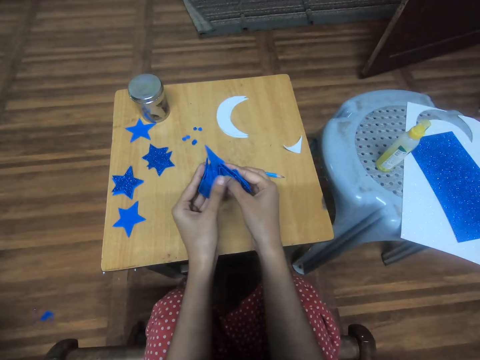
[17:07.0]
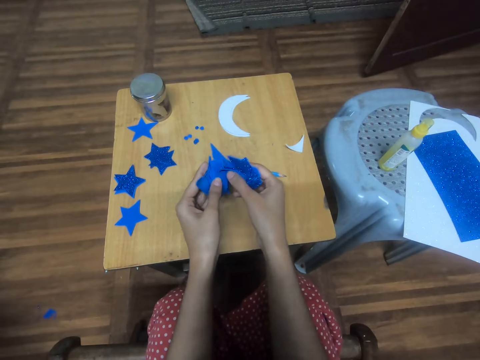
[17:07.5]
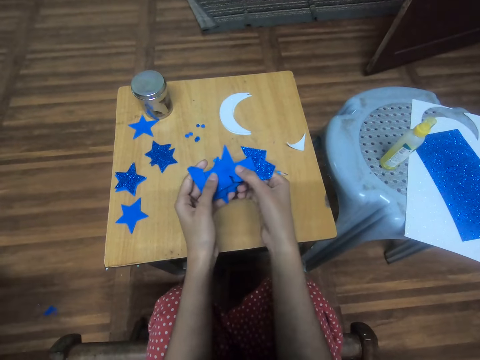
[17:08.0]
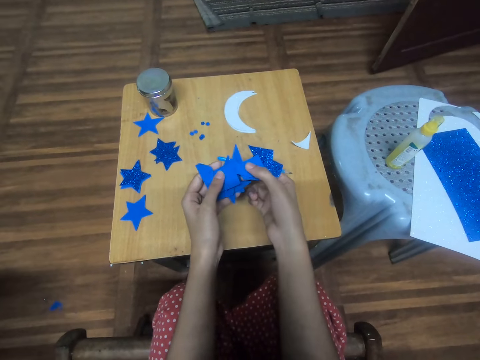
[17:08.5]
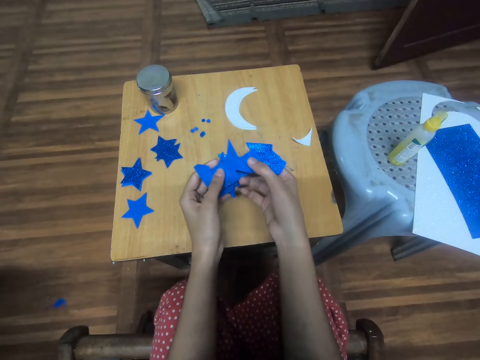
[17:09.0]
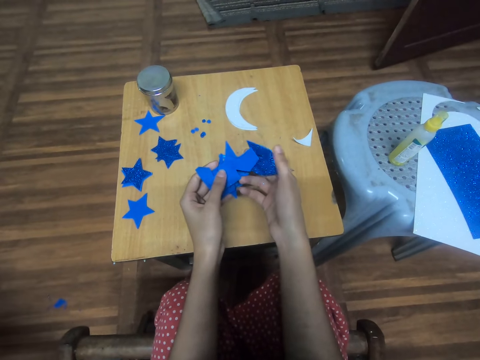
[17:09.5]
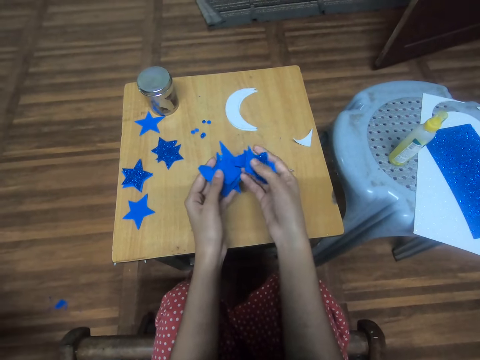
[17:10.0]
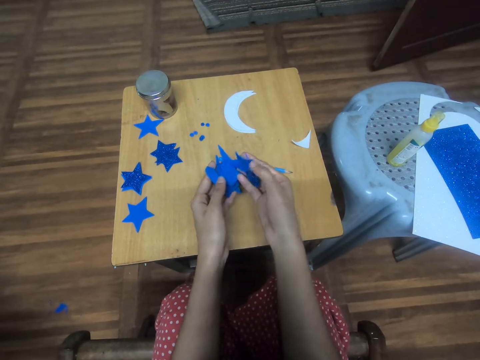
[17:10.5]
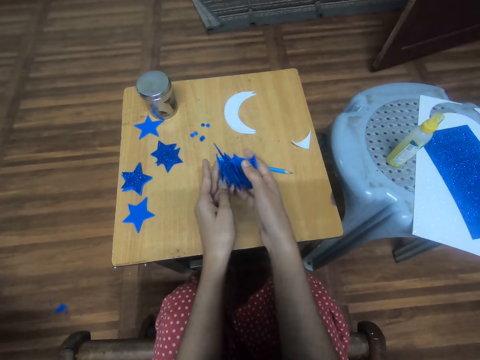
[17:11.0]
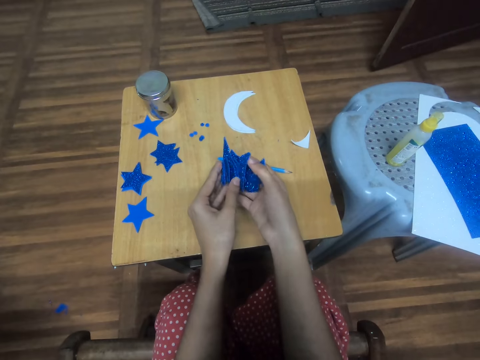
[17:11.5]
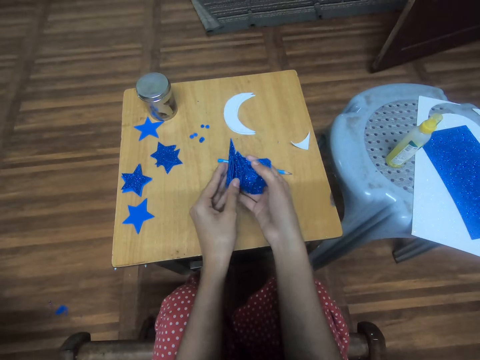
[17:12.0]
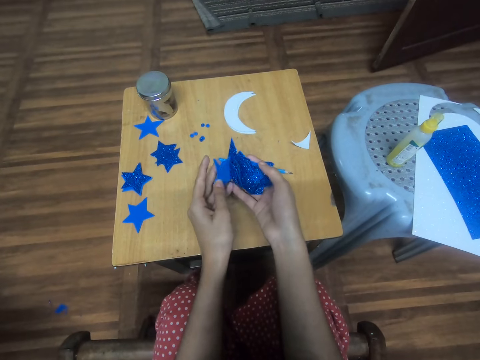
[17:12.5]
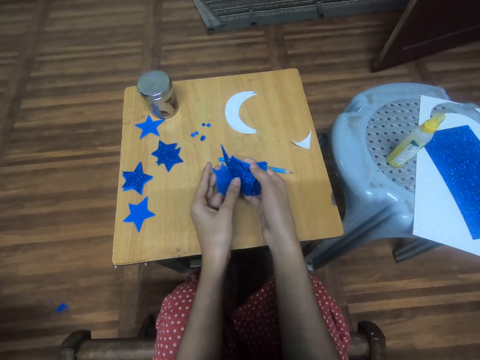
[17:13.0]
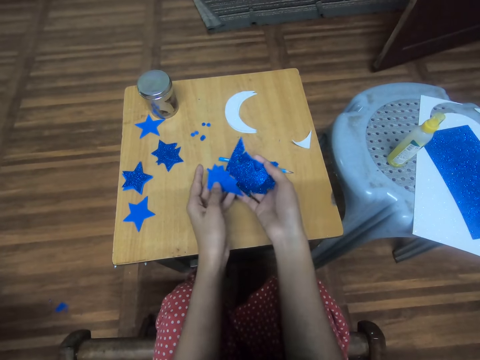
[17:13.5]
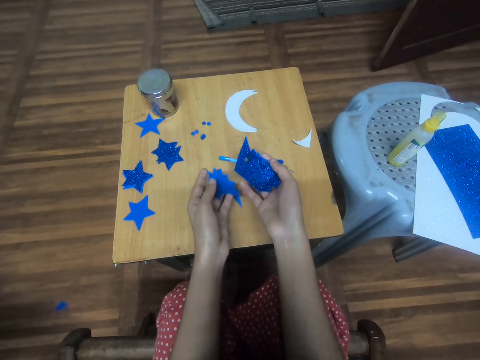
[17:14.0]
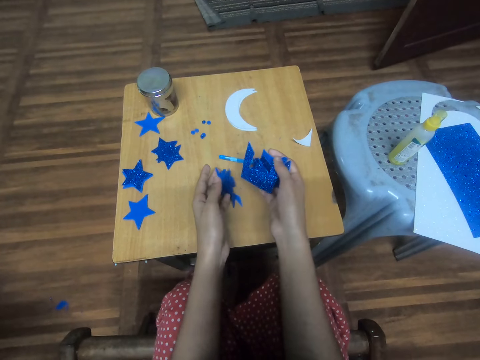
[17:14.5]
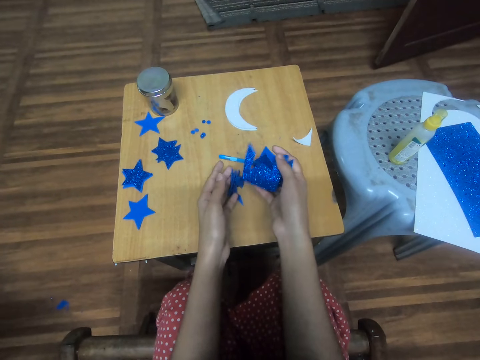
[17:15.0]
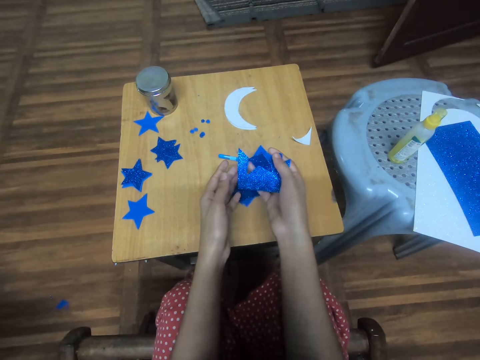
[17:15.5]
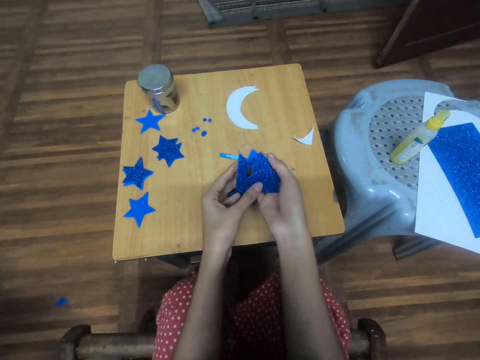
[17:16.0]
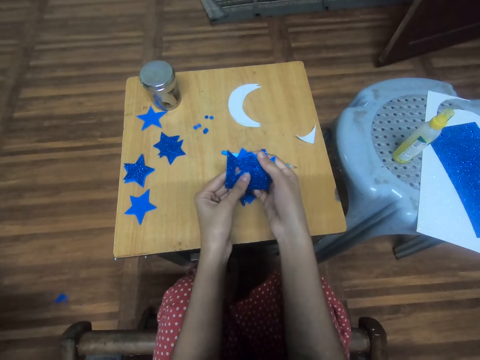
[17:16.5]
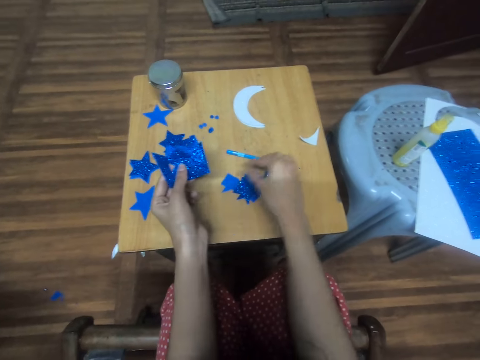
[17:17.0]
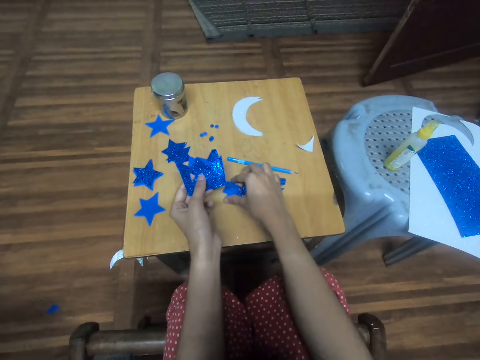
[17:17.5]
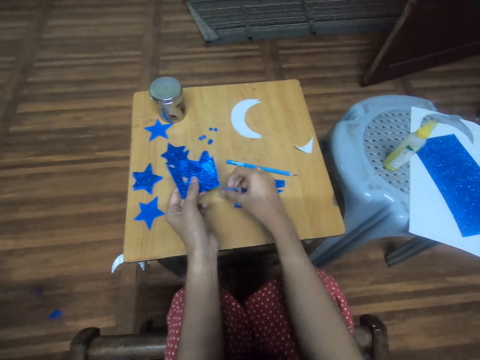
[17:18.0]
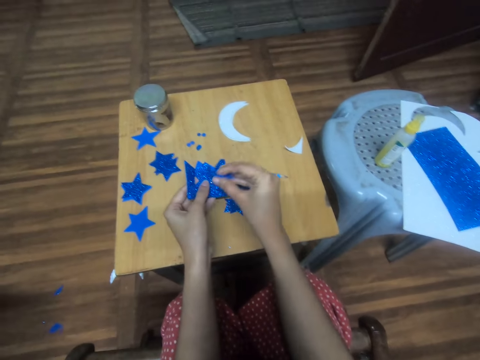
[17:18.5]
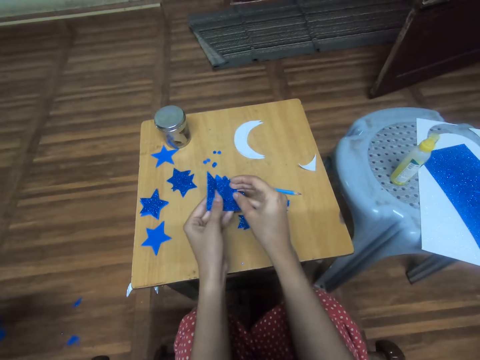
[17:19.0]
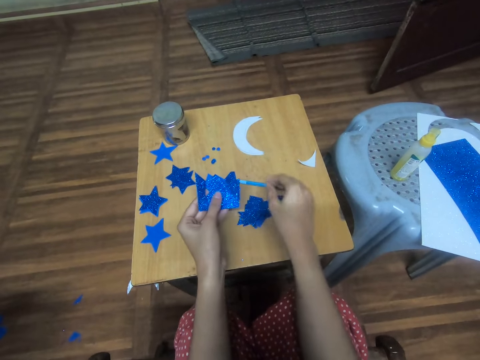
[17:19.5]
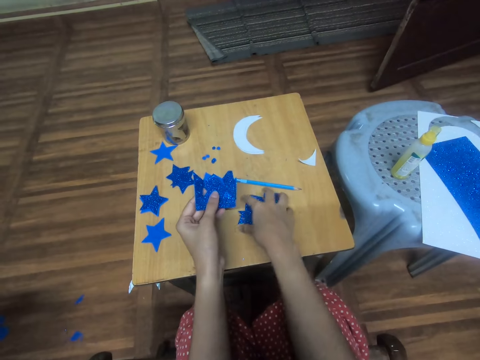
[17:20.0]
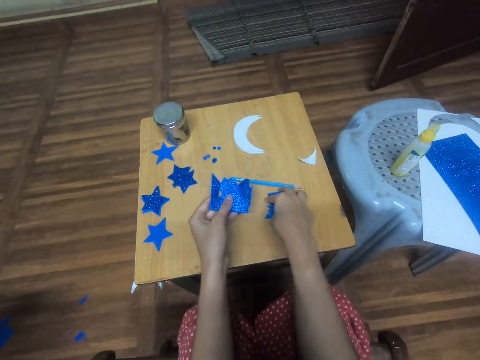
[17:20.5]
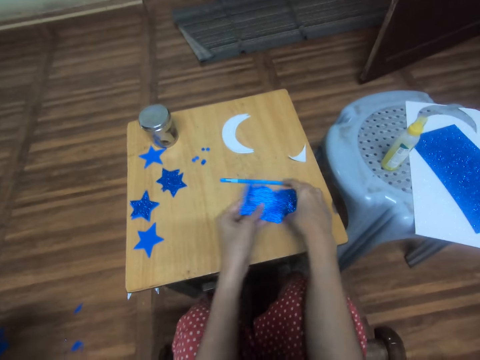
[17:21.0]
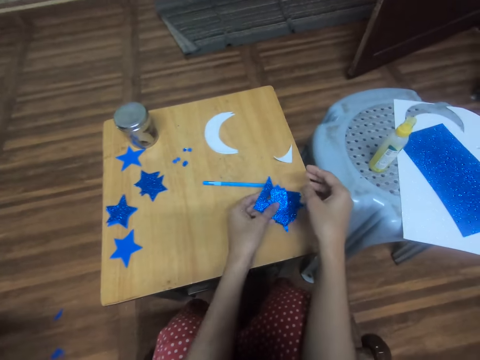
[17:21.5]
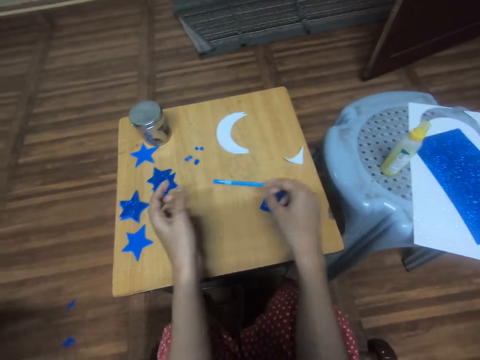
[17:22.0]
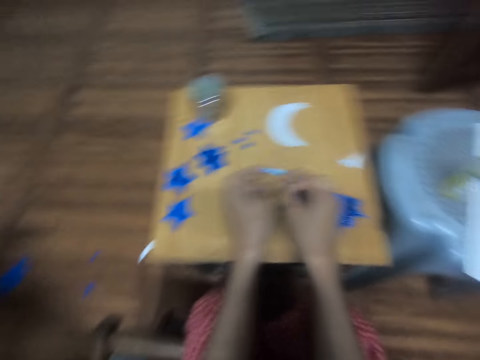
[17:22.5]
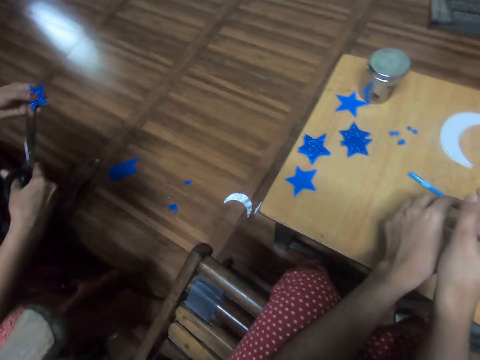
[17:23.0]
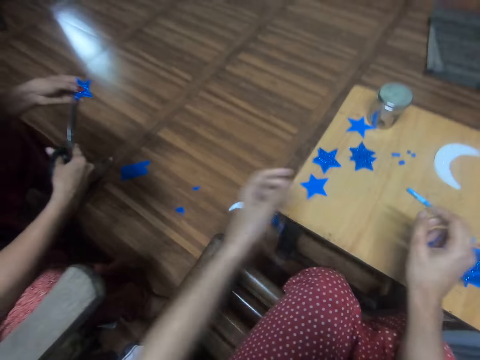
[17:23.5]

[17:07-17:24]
The camera wearer mingles pieces of craft paper. They drop the pieces of craft paper on a table. They pick up a piece of craft paper and align the piece of craft paper. They move the pieces of craft paper. They put the pieces of craft paper on the table.

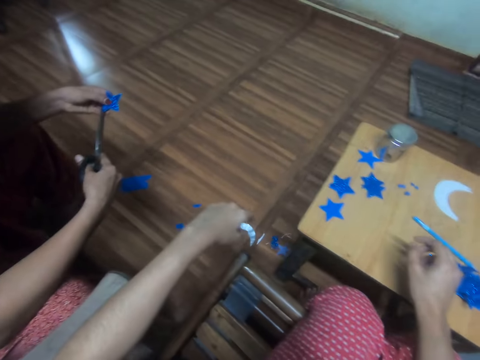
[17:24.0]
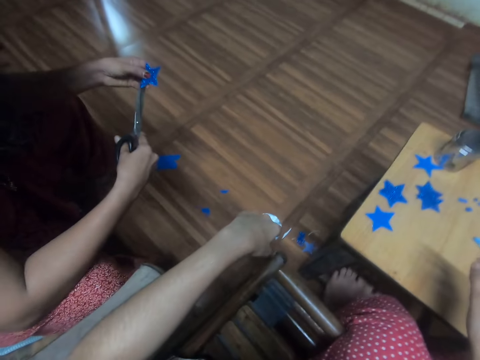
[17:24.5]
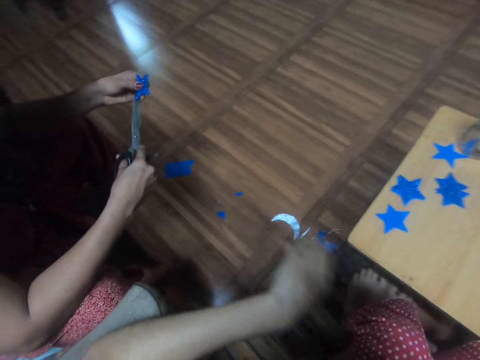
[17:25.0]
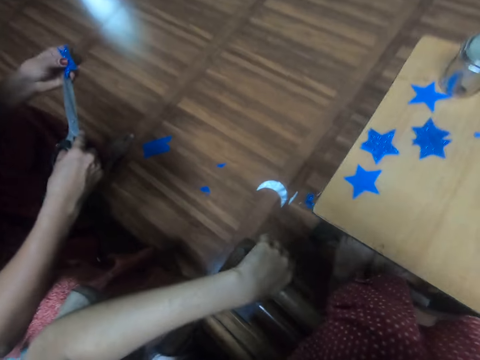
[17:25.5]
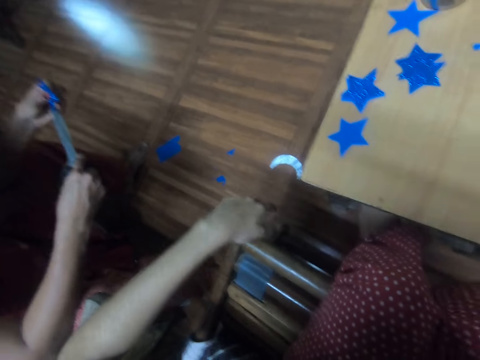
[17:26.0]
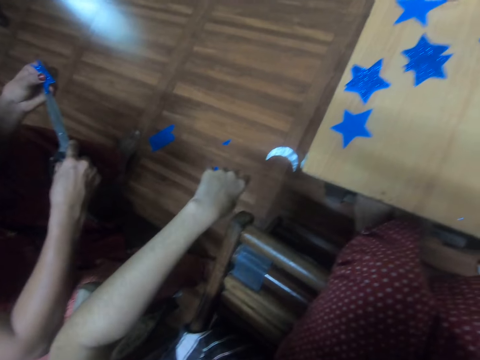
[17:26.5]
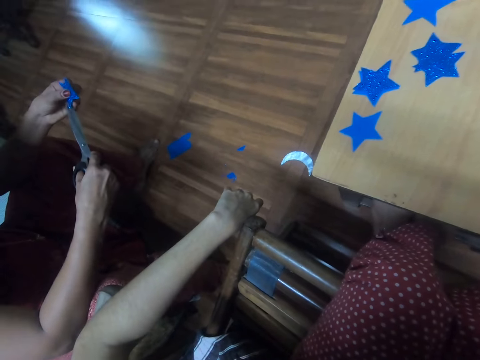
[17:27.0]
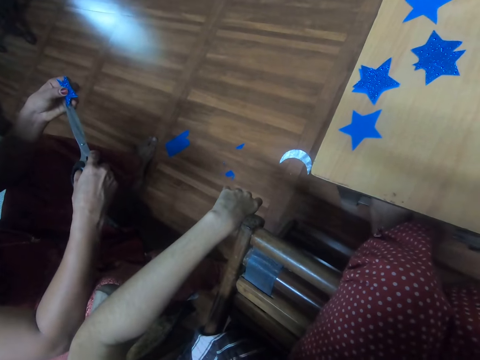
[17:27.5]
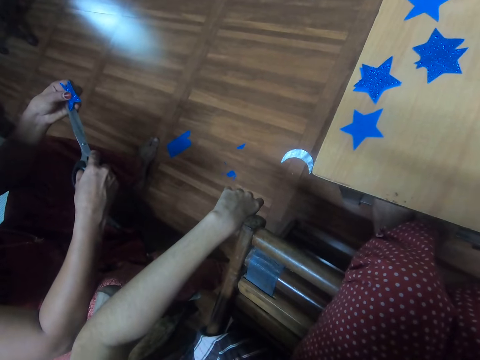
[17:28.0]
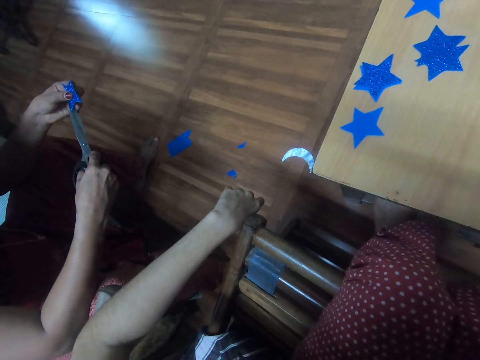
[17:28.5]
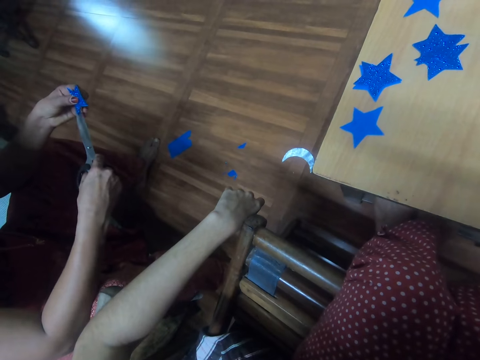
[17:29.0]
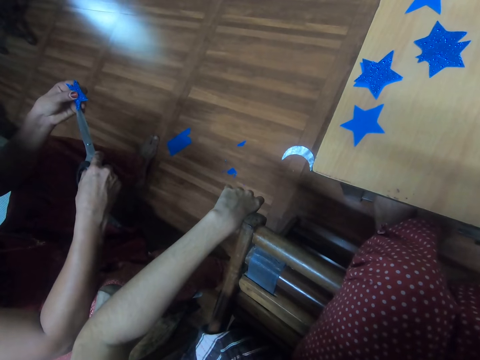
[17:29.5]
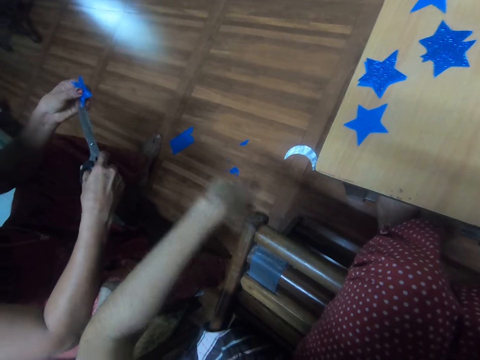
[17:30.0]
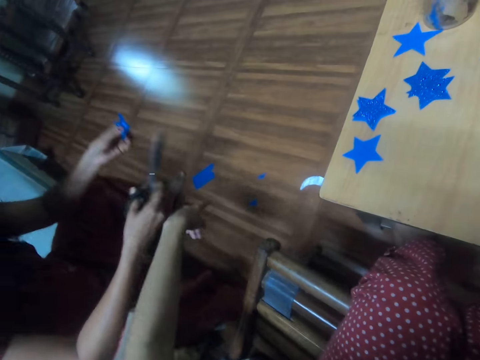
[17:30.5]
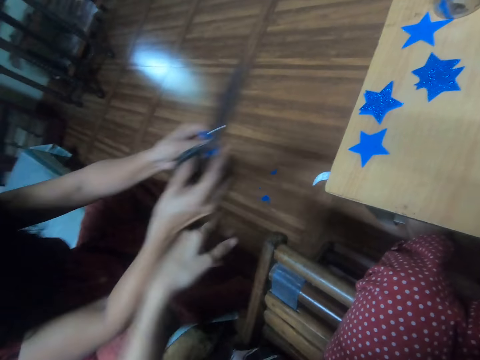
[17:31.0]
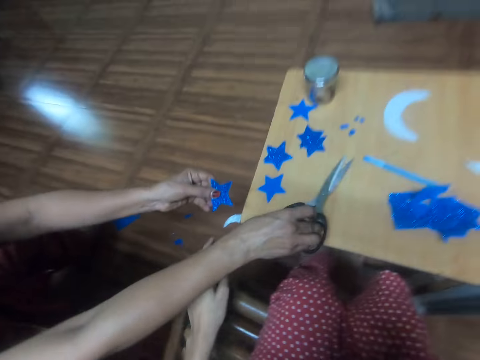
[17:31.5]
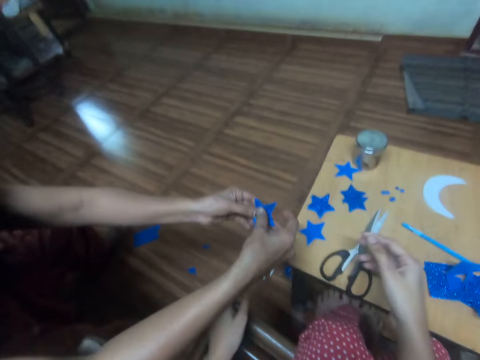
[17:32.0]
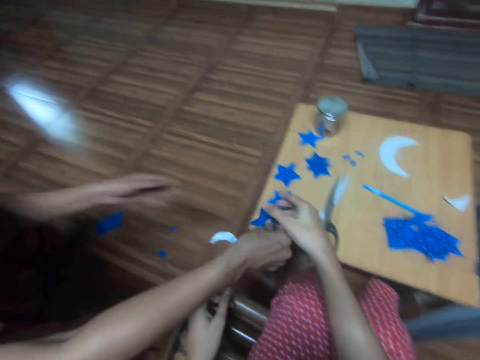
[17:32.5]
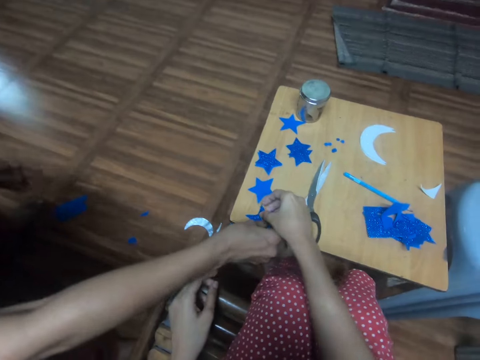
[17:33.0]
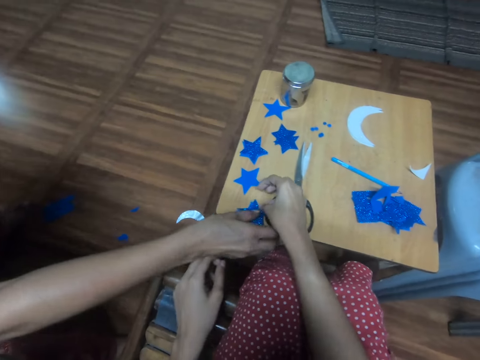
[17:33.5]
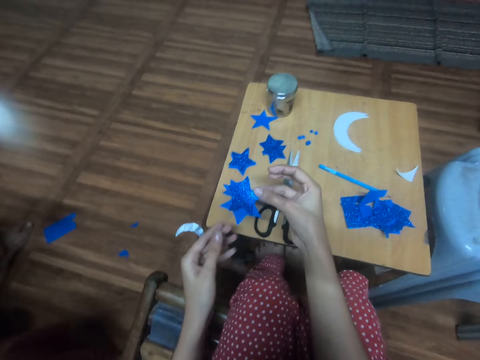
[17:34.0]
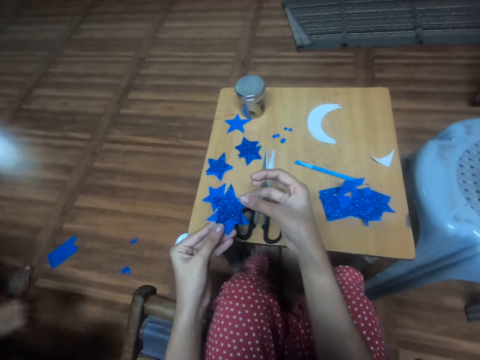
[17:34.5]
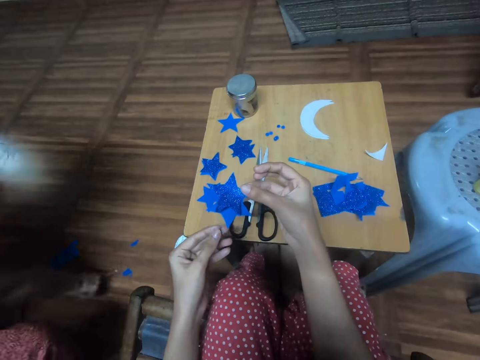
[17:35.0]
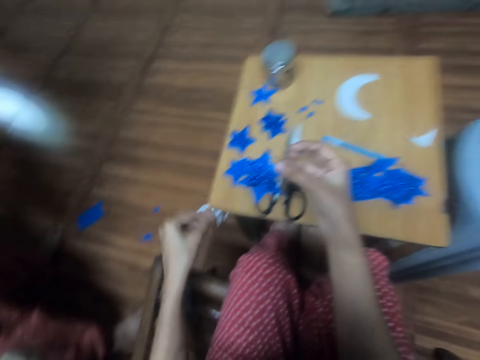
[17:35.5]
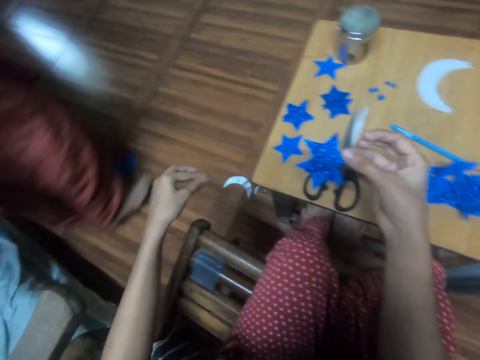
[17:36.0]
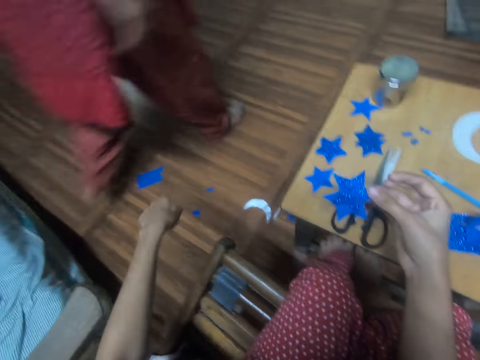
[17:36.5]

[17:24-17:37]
The woman traces out the star-cutout from the card stock. The woman cuts a piece of craft paper. The woman puts the scissors in her hand on a table. The woman gives the camera wearer a piece of craft paper. The woman drops the star-cutouts on the table. The camera wearer picks up the star-cutouts from the table. The woman stands from her seat. The camera wearer drops particles of craft papers.
